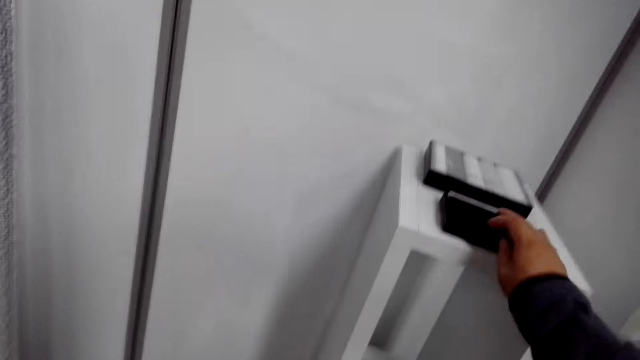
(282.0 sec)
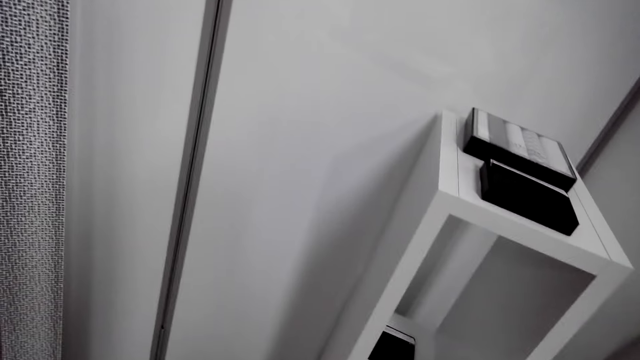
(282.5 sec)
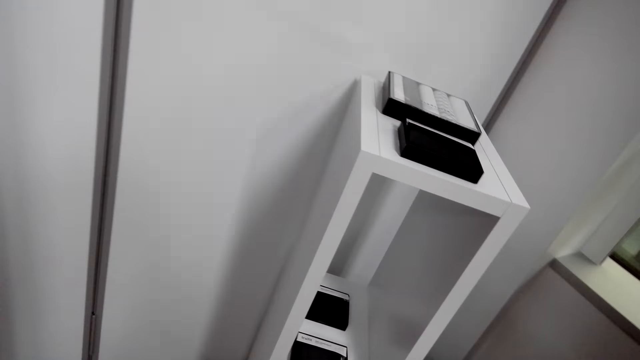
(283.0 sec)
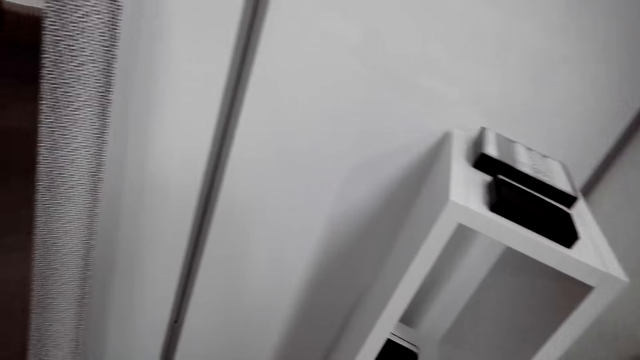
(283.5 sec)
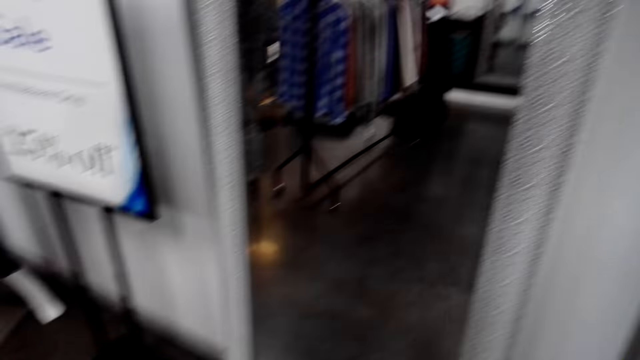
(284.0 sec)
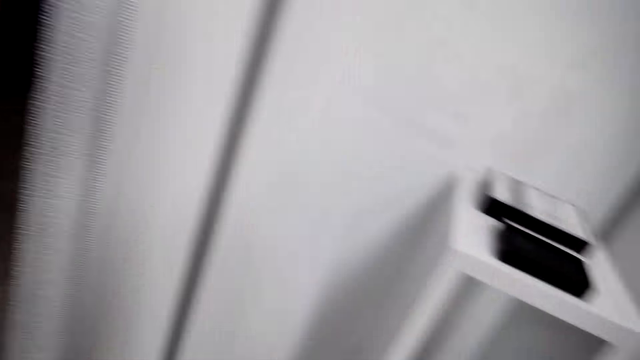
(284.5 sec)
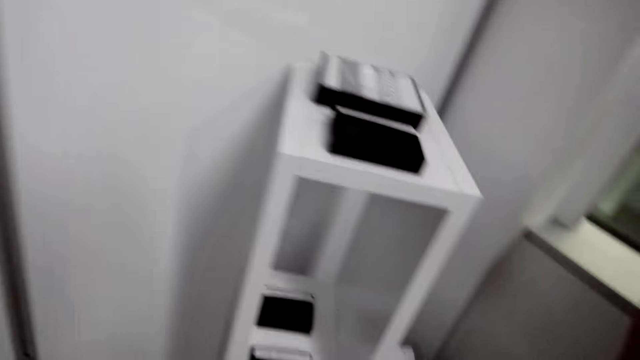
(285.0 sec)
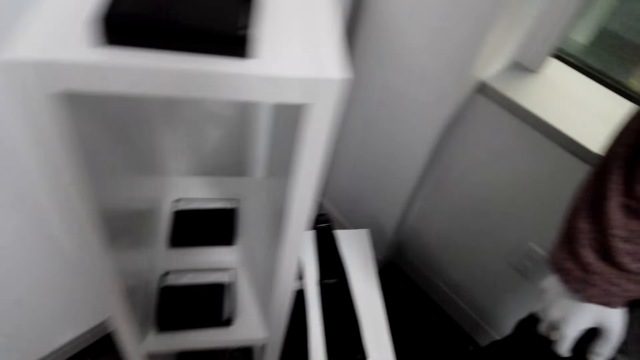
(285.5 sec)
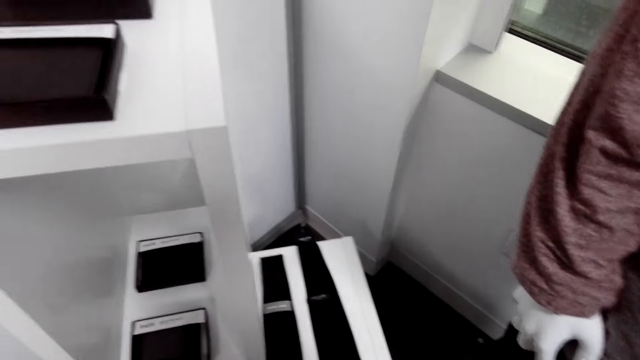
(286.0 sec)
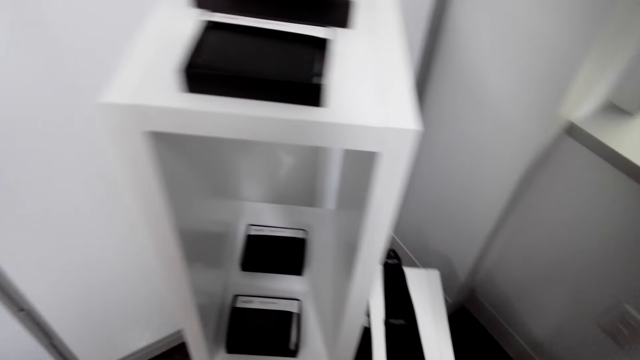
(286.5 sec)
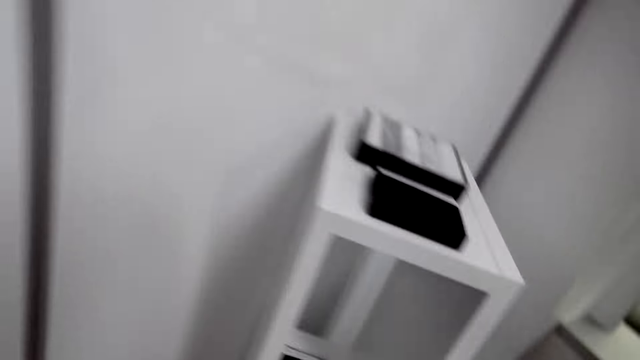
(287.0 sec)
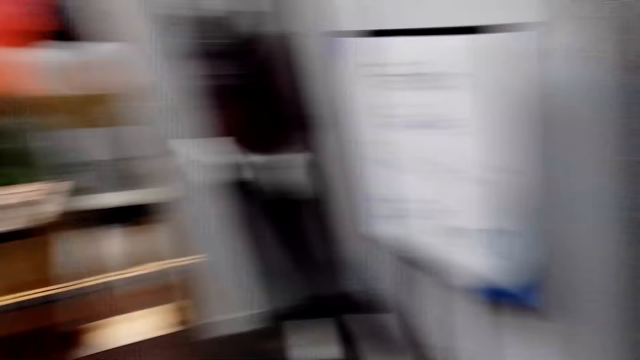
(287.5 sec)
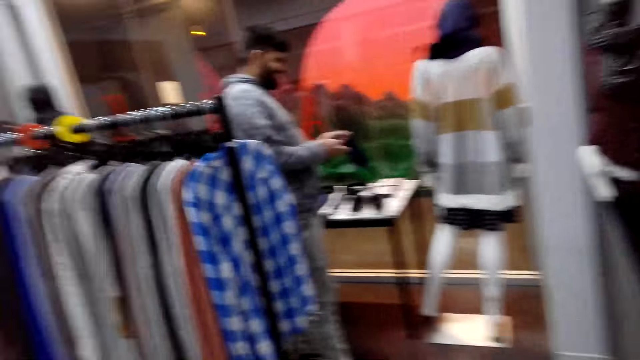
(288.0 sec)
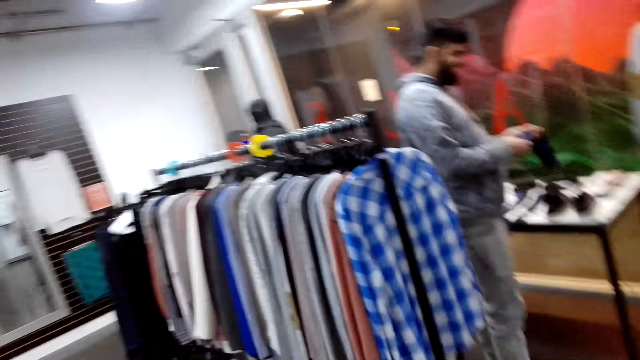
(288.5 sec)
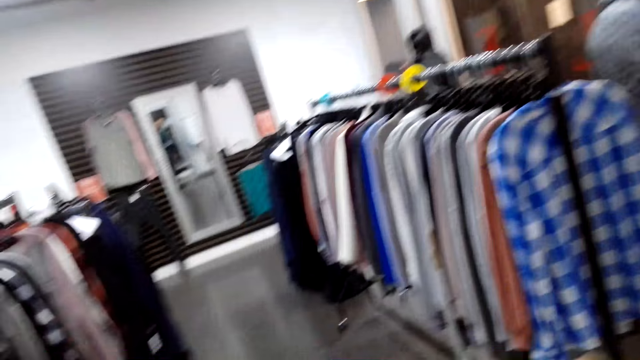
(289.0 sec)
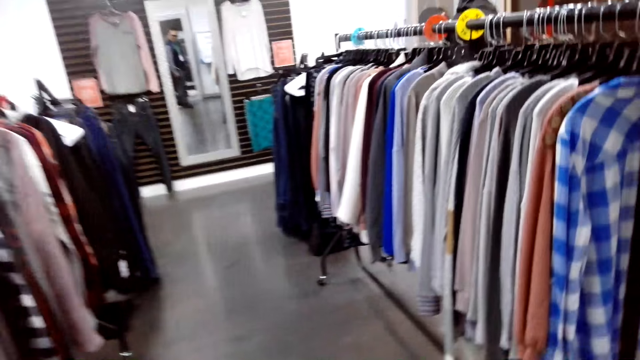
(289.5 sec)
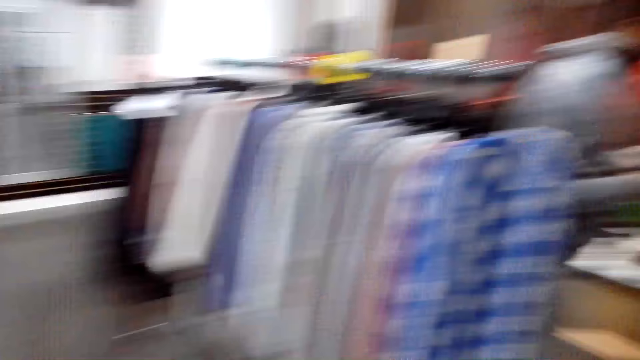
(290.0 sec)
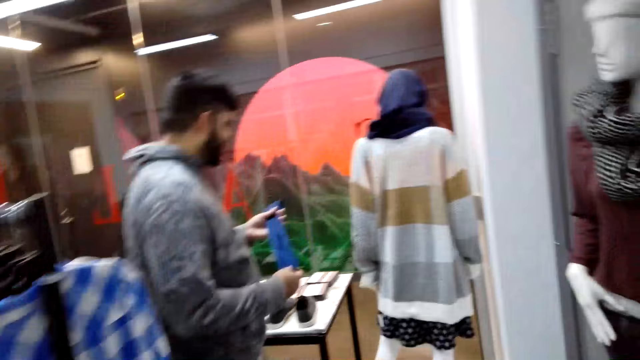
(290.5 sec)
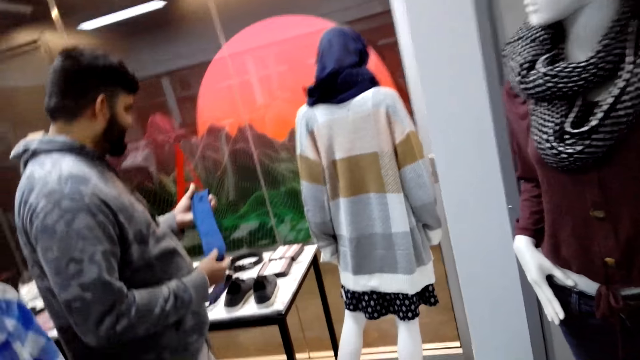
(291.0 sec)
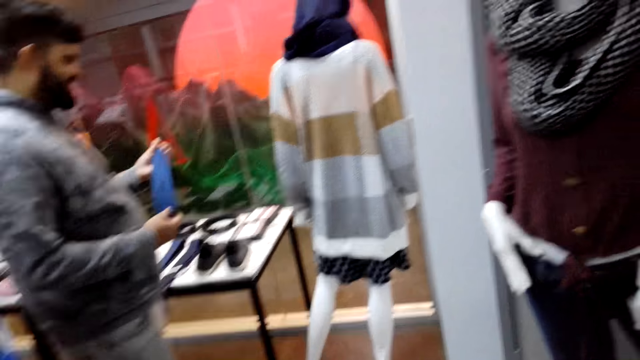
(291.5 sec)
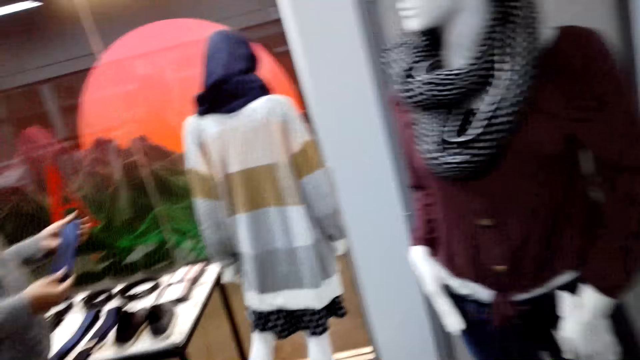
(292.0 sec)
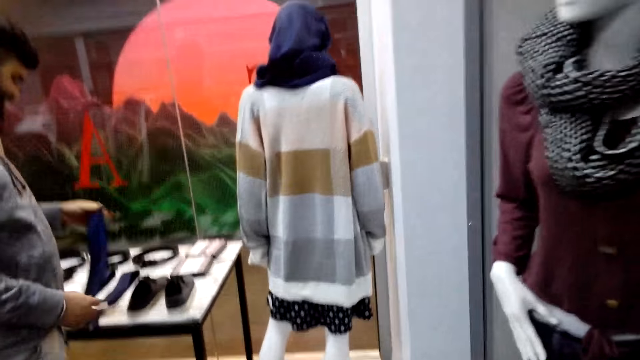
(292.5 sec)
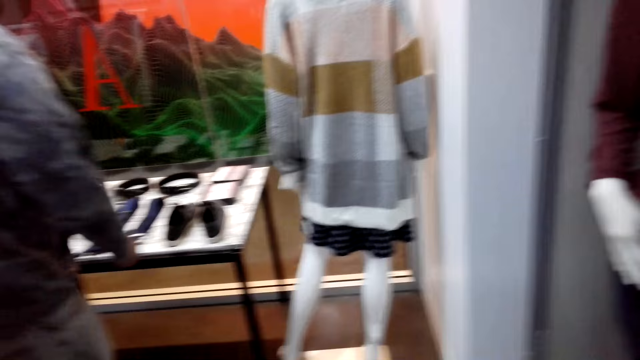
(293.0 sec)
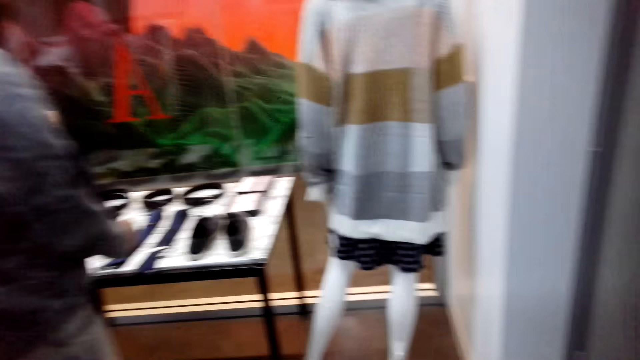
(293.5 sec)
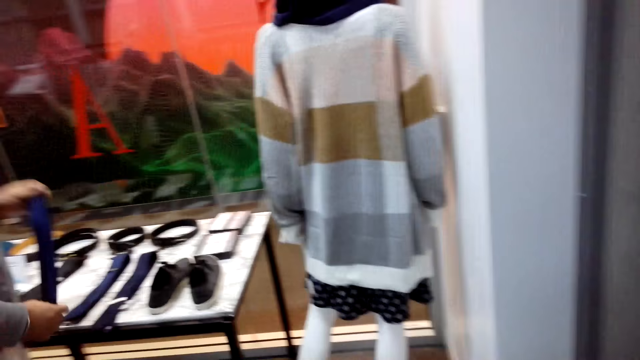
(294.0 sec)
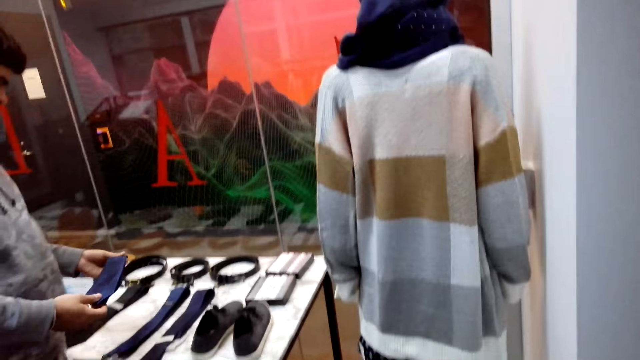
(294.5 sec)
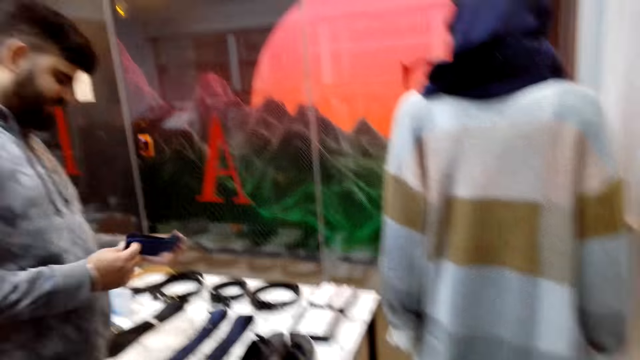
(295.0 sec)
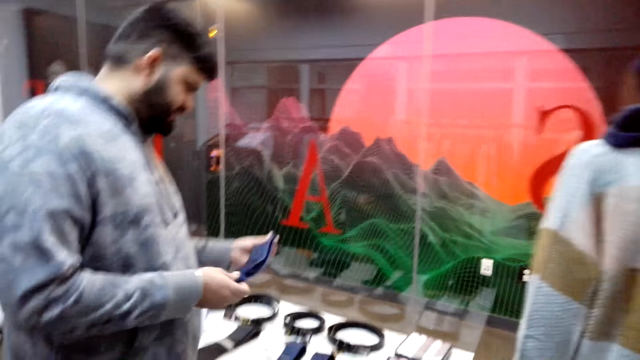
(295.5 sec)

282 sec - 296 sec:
The camera wearer places the box on the stand. A man holds a tie.

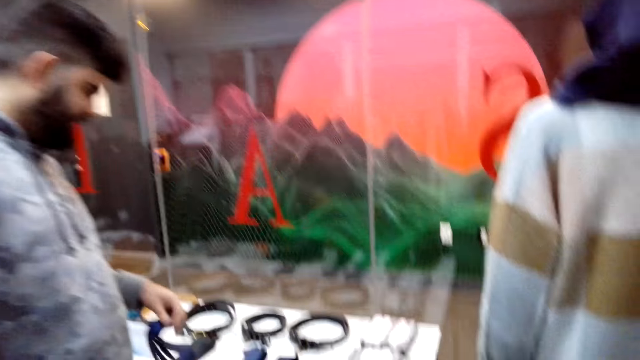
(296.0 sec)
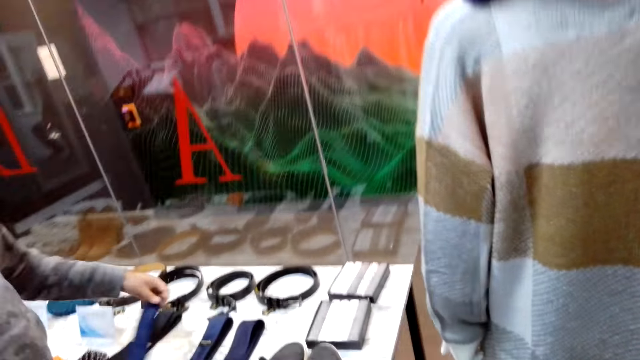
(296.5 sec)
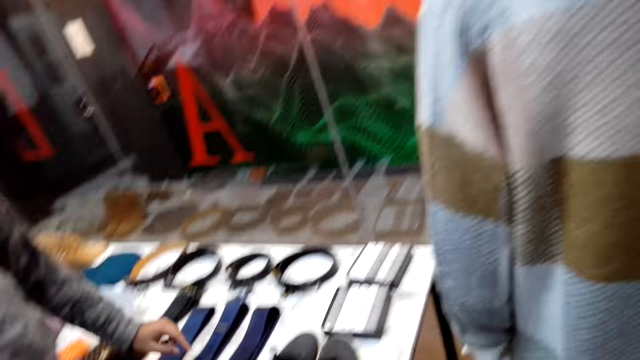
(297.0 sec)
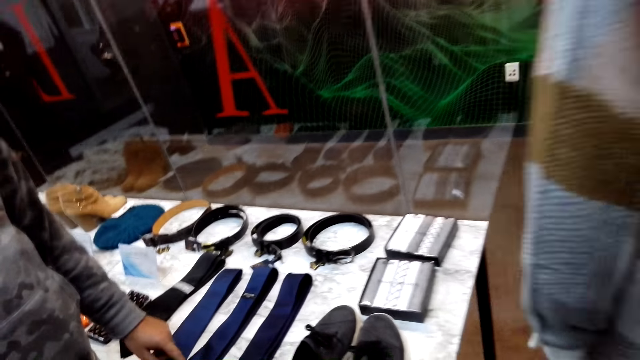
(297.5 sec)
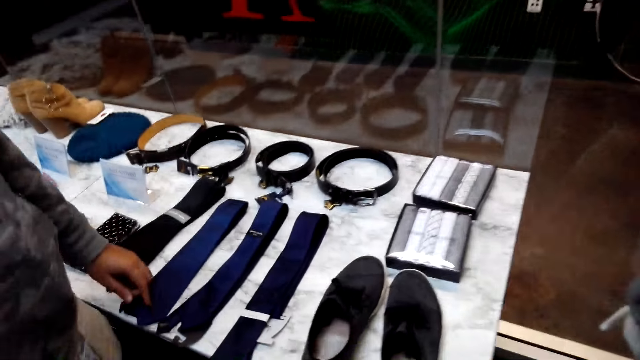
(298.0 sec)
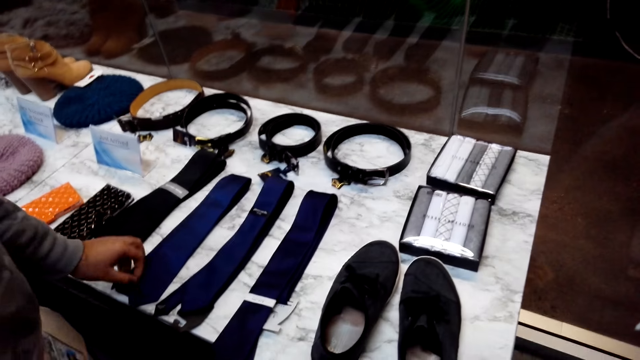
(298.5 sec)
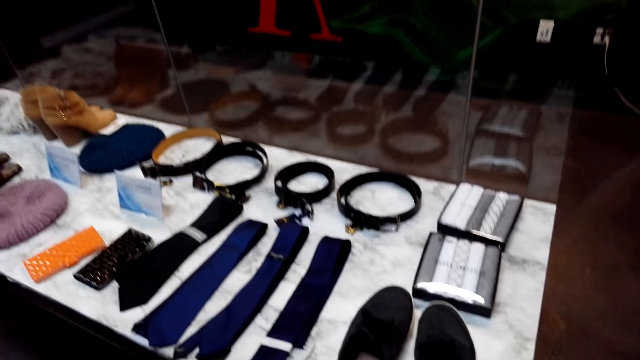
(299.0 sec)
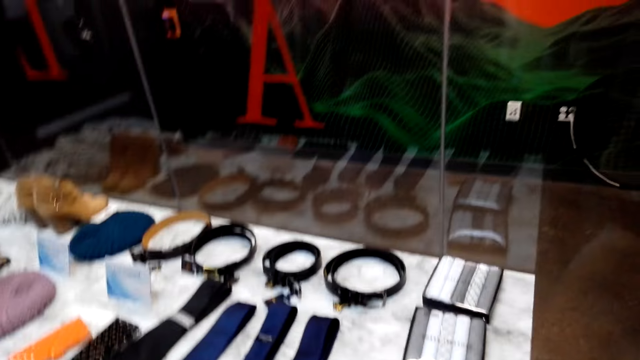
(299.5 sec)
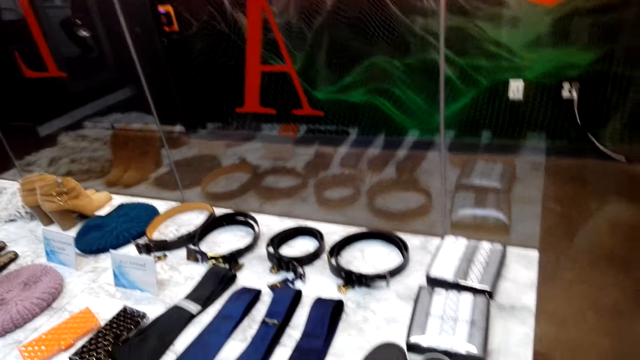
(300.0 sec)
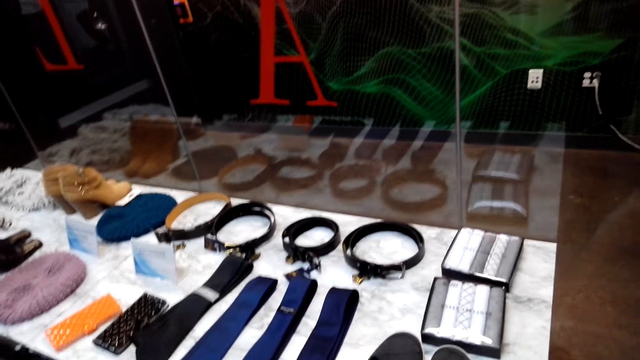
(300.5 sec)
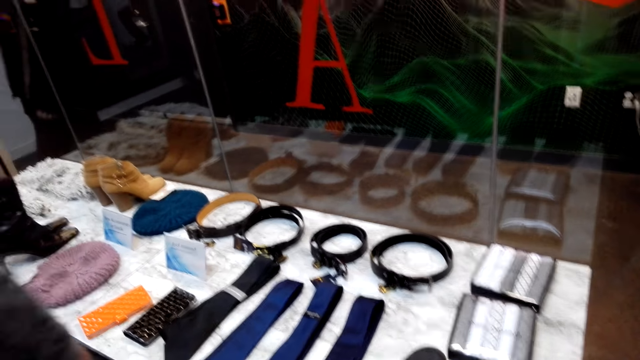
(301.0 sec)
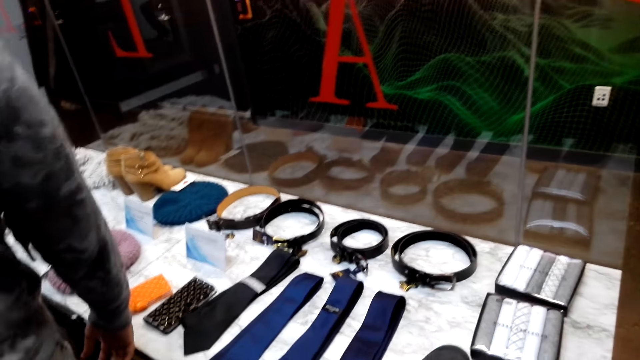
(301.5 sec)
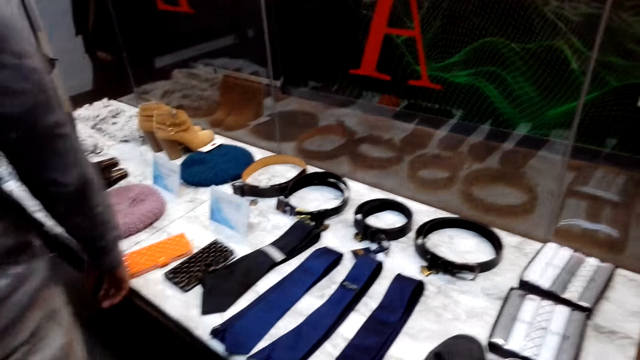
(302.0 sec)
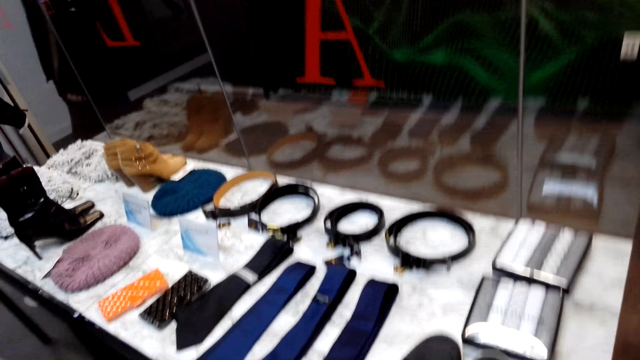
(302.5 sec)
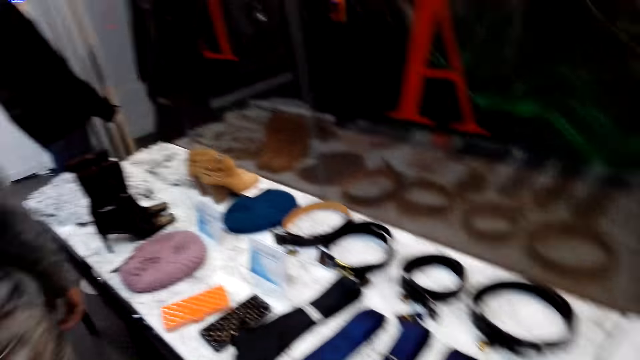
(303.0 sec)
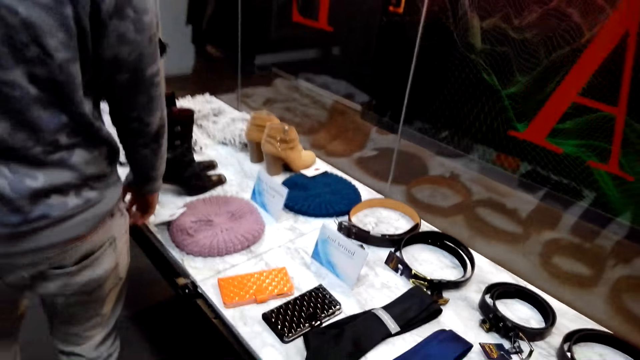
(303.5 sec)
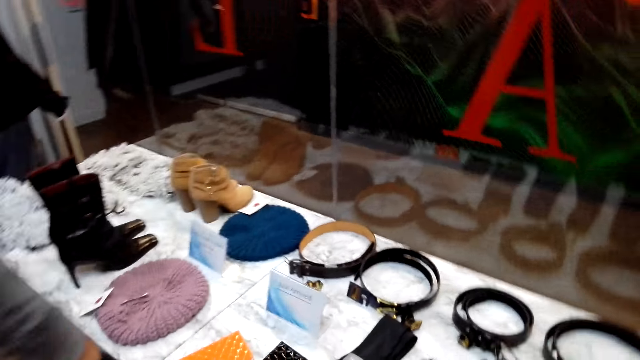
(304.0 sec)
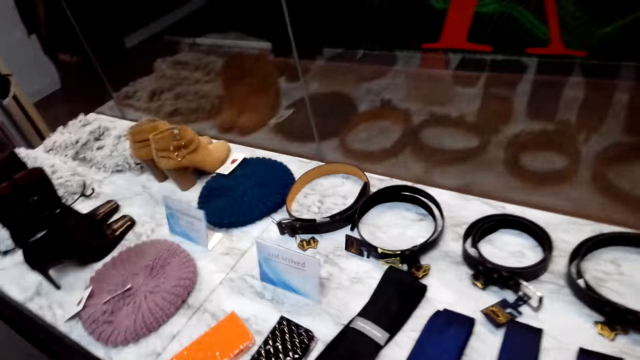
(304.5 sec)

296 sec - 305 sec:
A man places the tie on the table.
